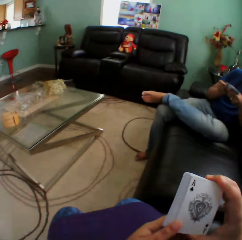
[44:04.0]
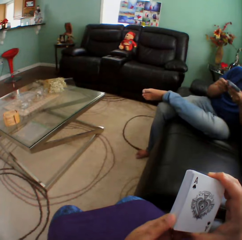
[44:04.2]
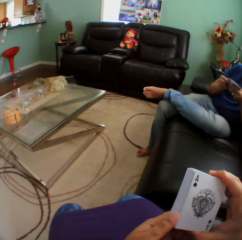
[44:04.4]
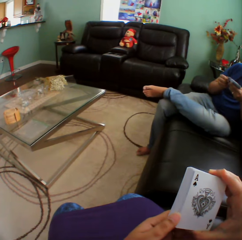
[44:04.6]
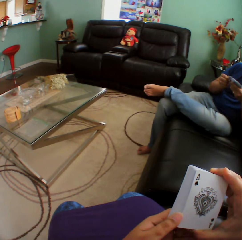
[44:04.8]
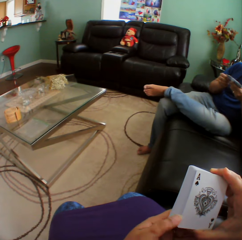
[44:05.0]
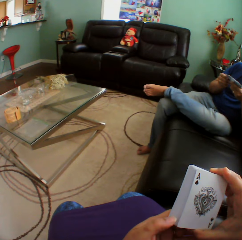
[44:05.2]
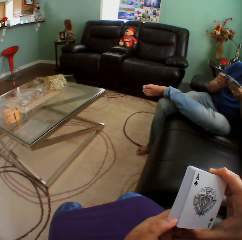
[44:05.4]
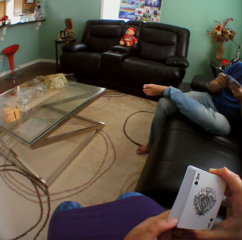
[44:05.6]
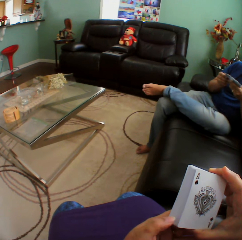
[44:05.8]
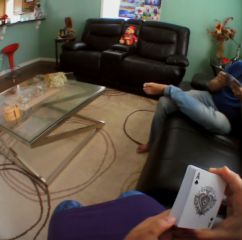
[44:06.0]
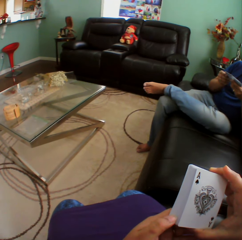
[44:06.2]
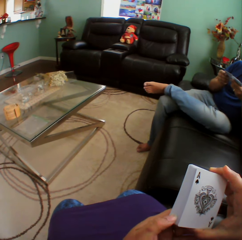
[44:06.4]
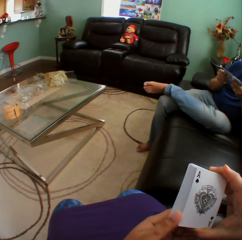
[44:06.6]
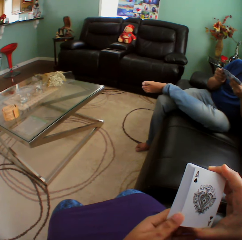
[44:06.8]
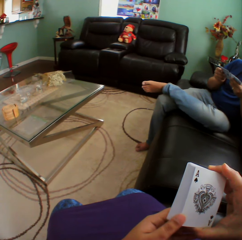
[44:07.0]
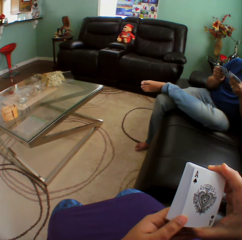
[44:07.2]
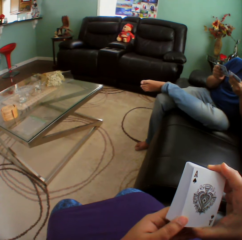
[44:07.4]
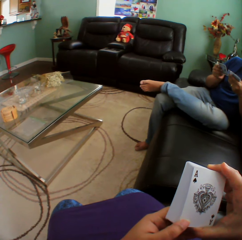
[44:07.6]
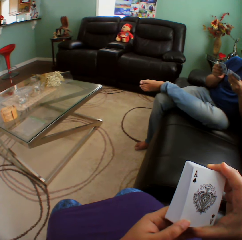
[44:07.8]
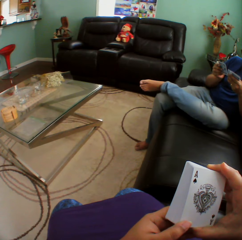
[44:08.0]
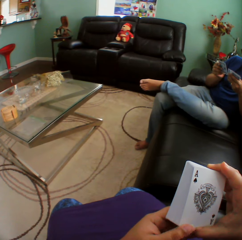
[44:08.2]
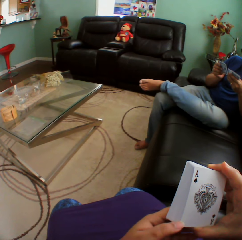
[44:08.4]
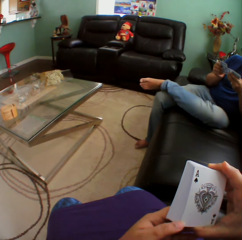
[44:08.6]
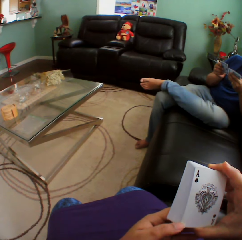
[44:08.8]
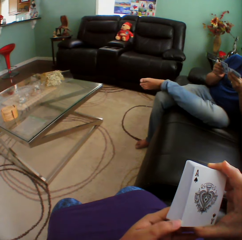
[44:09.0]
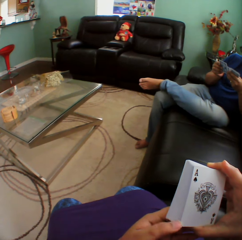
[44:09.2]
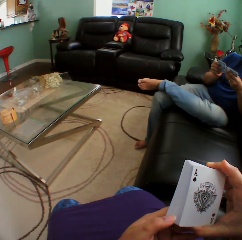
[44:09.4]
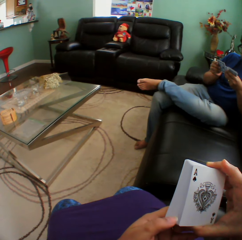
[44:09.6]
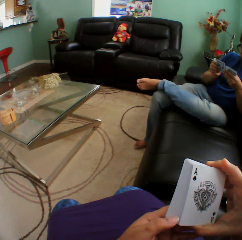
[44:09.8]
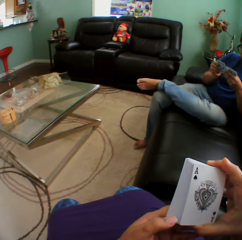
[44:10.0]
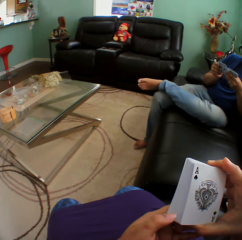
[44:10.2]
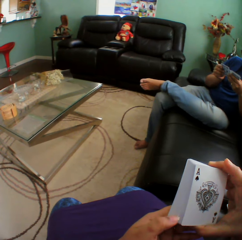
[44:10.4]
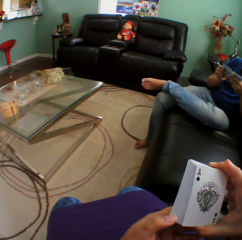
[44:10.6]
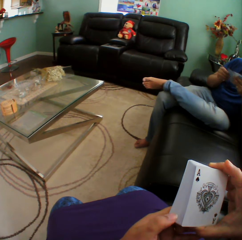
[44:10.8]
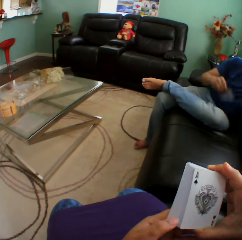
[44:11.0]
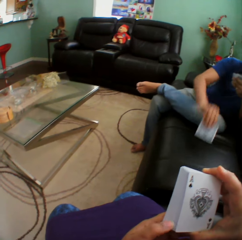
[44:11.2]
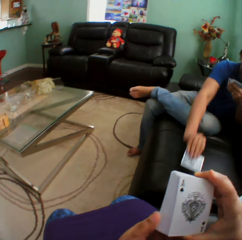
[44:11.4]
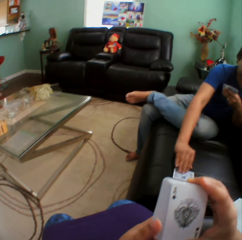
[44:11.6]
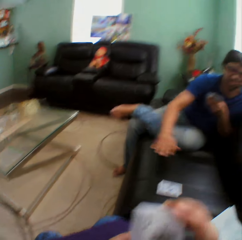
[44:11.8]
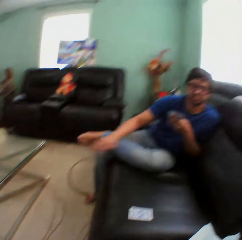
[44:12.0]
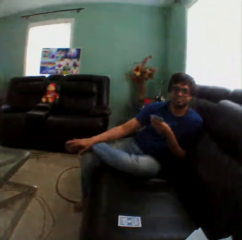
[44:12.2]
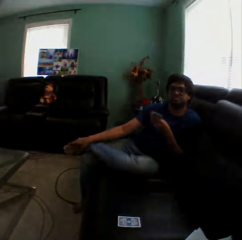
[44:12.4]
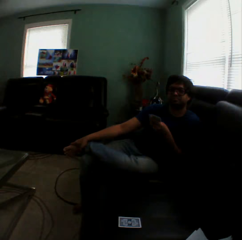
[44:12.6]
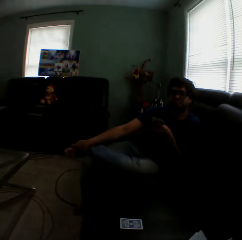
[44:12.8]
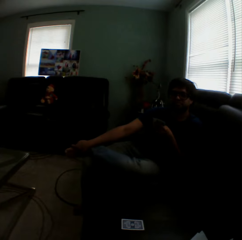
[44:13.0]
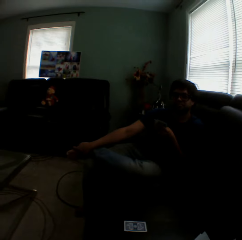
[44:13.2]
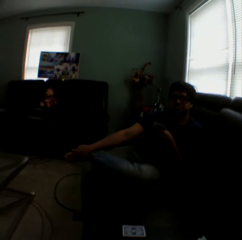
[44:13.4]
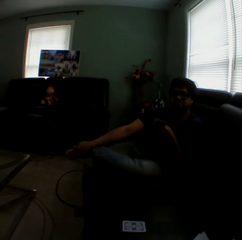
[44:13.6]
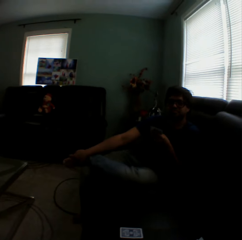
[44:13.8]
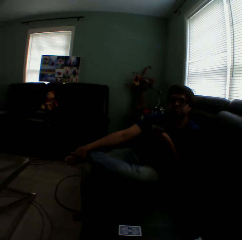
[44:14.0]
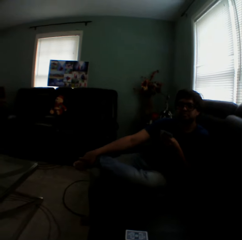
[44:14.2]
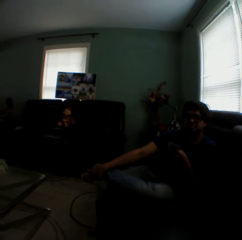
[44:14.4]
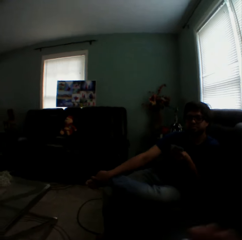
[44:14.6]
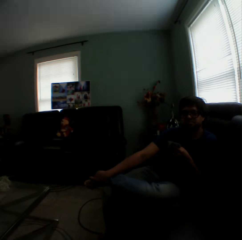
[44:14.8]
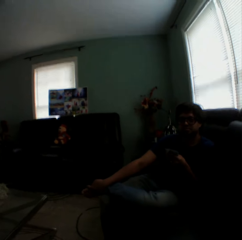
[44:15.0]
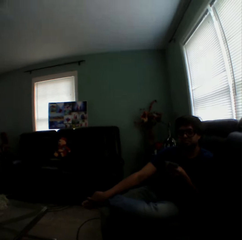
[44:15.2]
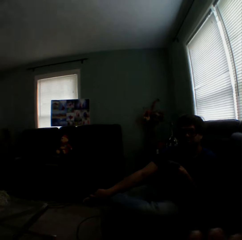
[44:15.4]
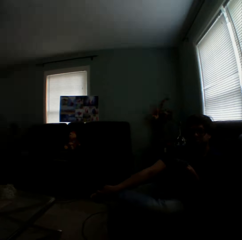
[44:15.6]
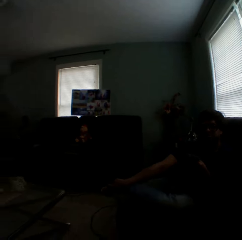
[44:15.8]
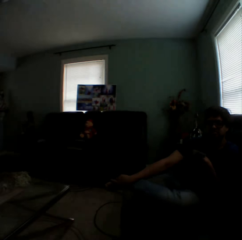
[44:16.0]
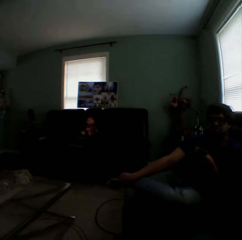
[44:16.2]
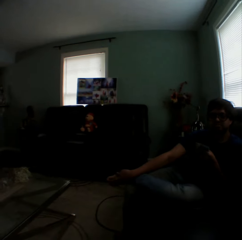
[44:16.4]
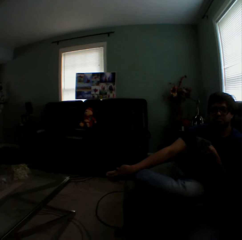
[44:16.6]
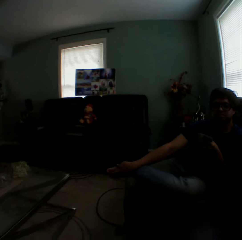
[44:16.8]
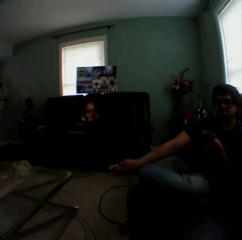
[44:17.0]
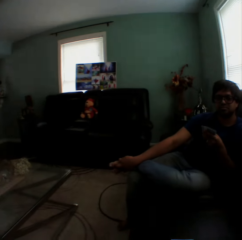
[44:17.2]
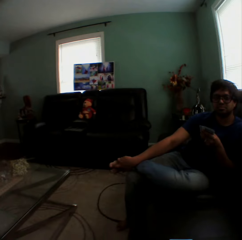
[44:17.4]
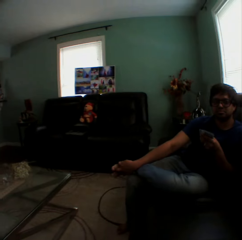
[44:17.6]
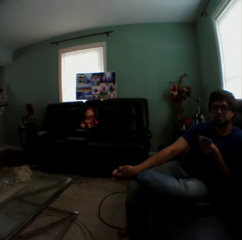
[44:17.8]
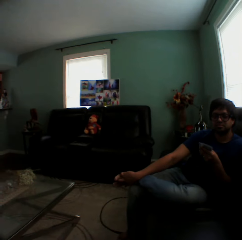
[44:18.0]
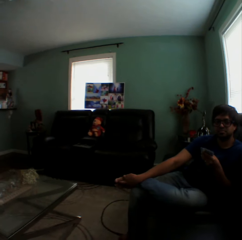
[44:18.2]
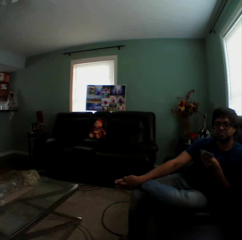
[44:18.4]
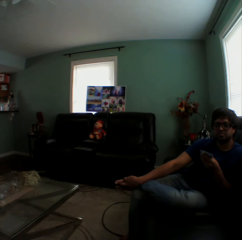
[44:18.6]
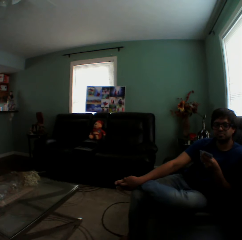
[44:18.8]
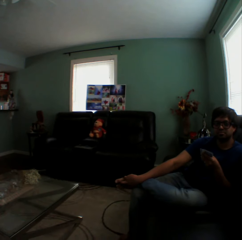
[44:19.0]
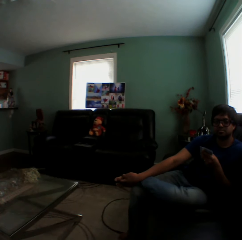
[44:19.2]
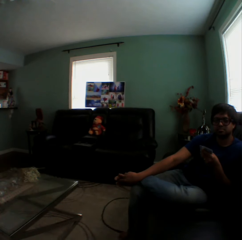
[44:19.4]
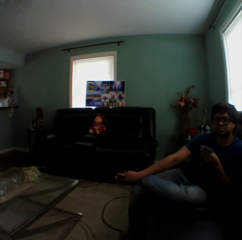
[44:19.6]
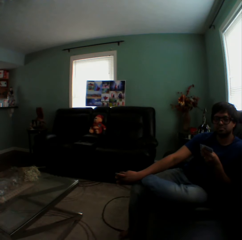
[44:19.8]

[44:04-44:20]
The camera wearer turns to the side. They hold playing cards. A man holds the playing cards. The man puts a playing card on the couch. The camera wearer turns to the side. The man touches the foot.

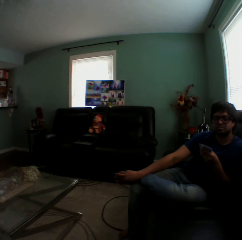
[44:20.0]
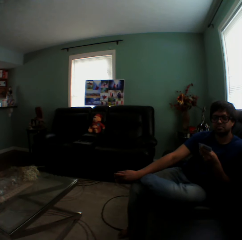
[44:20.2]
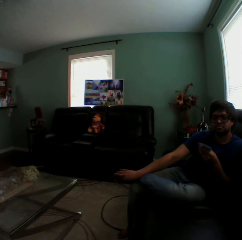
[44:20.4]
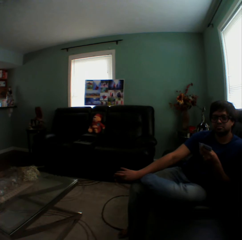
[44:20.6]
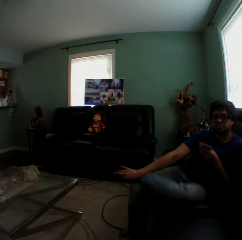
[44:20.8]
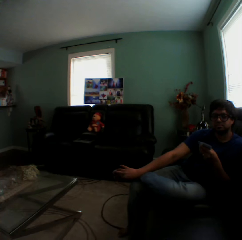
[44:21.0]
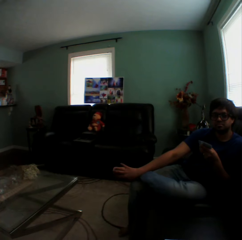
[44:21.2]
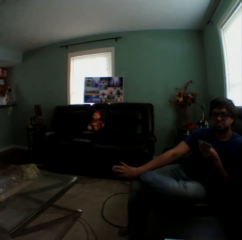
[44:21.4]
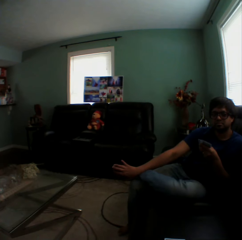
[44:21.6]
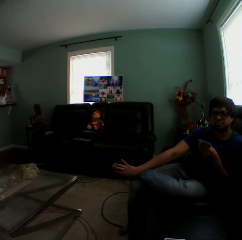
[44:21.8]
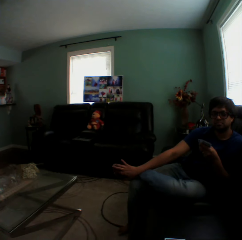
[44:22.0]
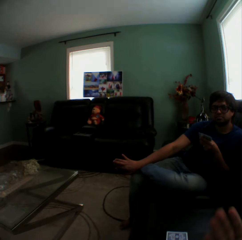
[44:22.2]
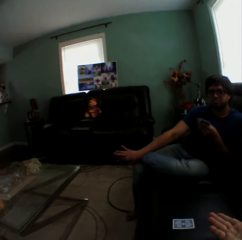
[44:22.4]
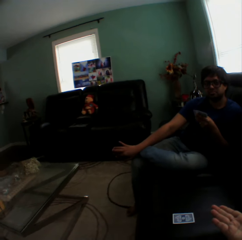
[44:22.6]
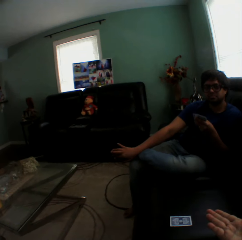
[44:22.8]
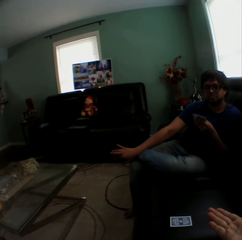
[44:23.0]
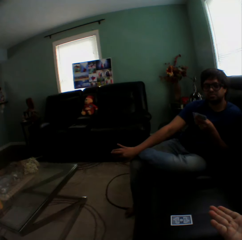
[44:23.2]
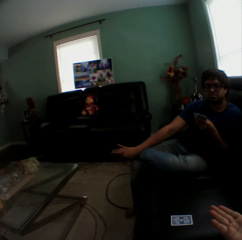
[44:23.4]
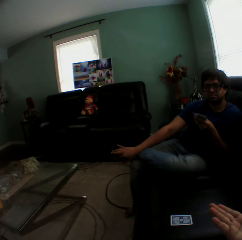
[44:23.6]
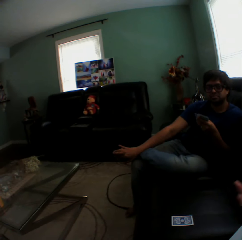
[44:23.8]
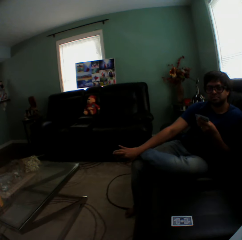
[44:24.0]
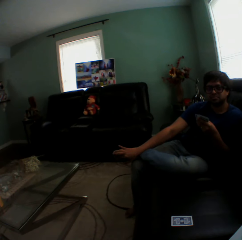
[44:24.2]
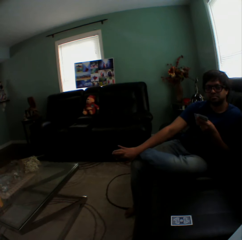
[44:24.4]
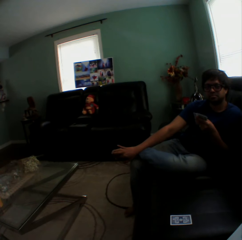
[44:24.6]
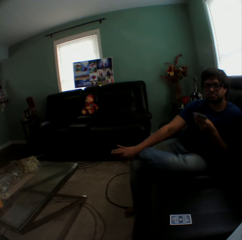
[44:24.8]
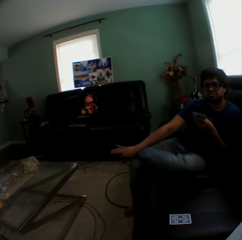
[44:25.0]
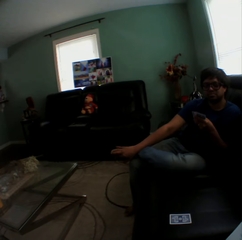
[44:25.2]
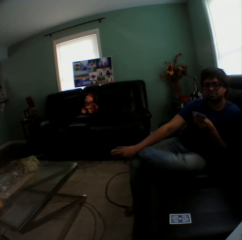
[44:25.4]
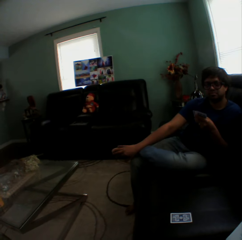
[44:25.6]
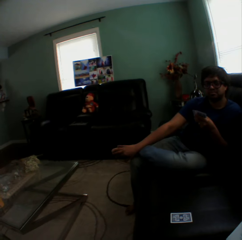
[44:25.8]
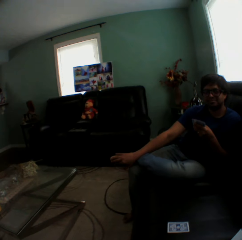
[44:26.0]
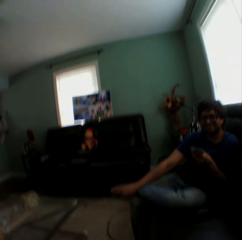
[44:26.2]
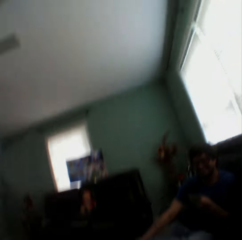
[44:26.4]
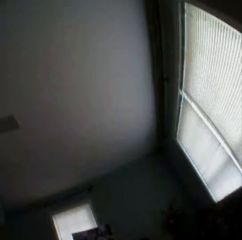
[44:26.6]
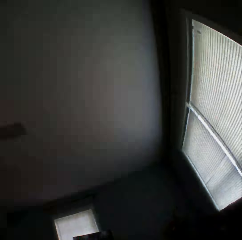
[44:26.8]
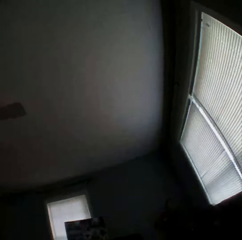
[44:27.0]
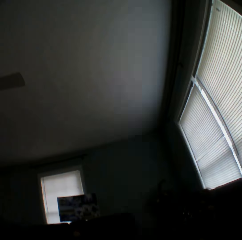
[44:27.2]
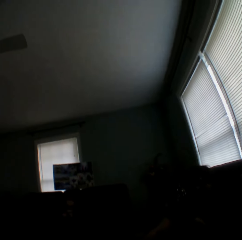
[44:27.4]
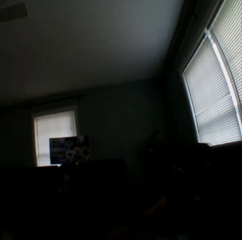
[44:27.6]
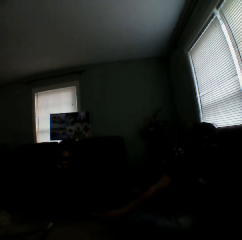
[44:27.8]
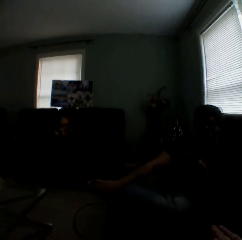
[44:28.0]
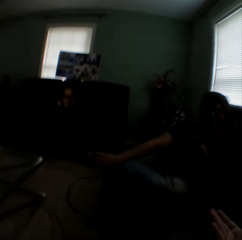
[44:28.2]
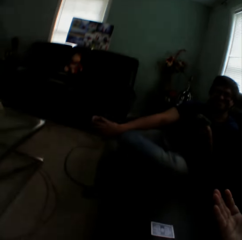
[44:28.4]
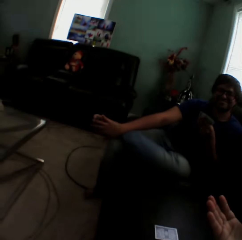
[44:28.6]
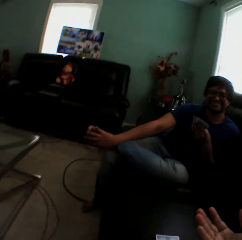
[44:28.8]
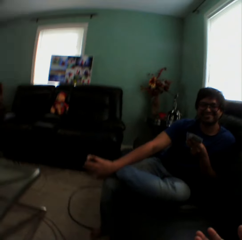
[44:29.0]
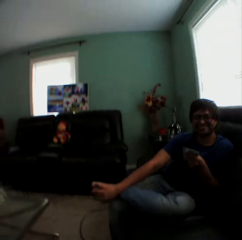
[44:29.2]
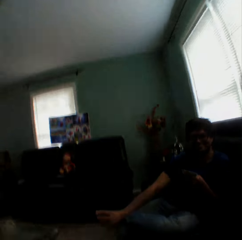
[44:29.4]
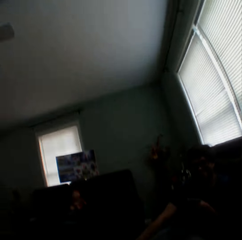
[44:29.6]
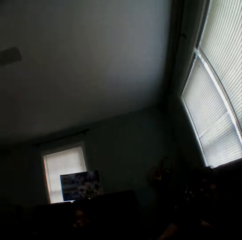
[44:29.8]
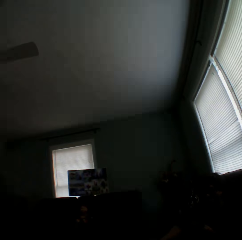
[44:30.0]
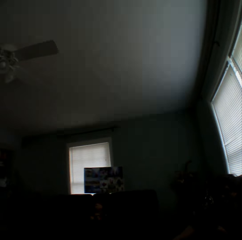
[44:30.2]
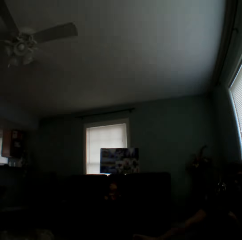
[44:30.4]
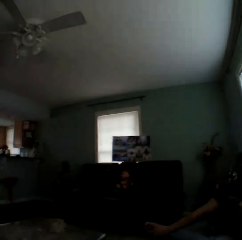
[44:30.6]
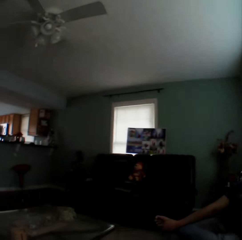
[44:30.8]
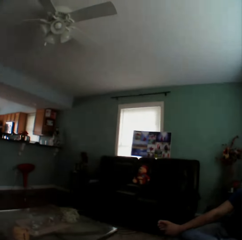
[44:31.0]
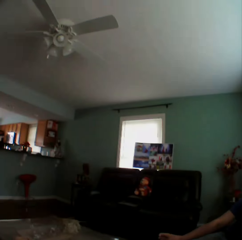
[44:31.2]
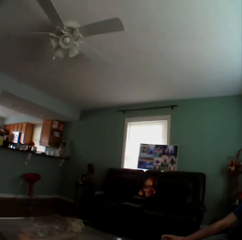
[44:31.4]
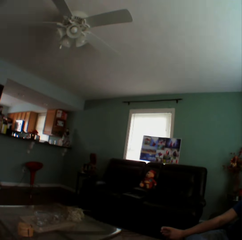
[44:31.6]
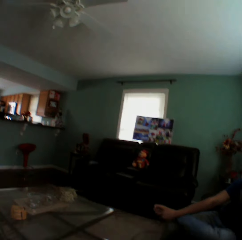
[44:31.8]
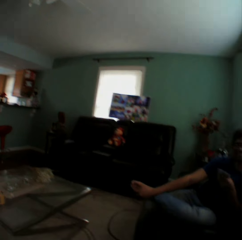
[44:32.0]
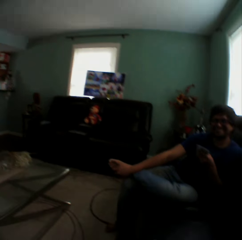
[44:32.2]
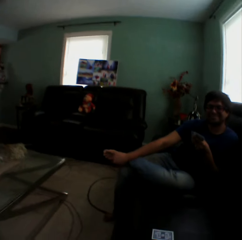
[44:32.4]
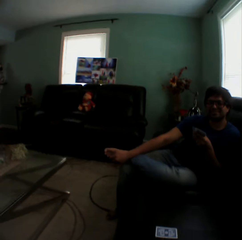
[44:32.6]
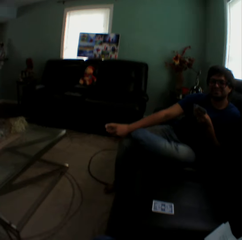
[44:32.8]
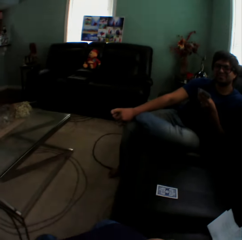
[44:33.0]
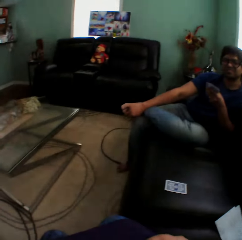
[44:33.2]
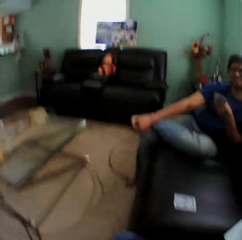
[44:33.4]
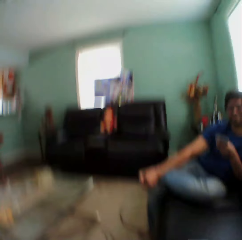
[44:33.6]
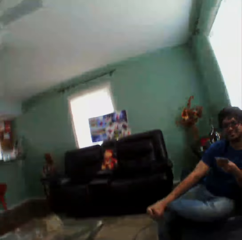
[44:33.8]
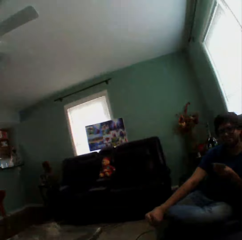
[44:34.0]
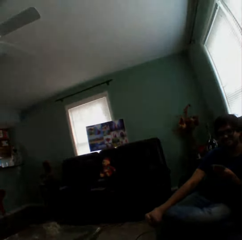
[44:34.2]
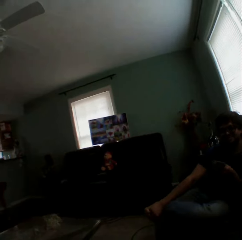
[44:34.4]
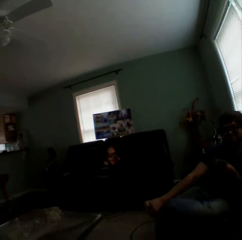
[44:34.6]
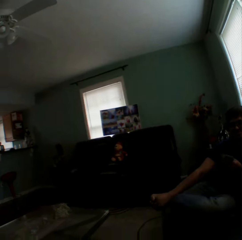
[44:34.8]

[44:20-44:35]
The camera wearer lays a hand on a couch. They move the hand around. They turn to the side.
